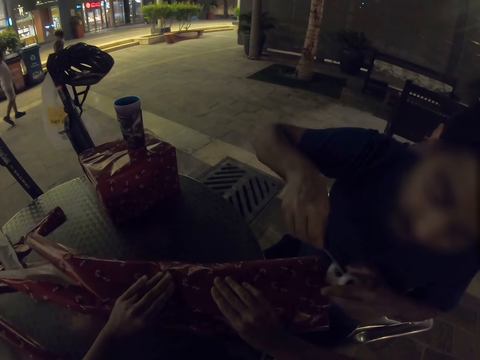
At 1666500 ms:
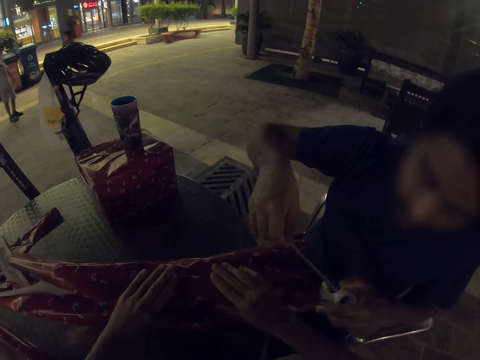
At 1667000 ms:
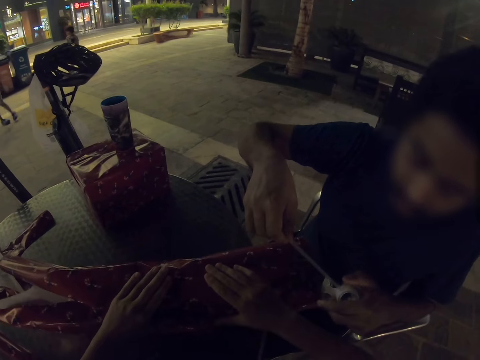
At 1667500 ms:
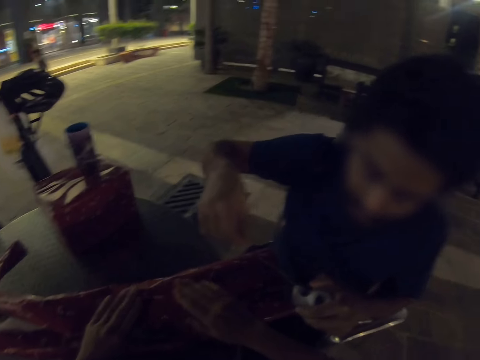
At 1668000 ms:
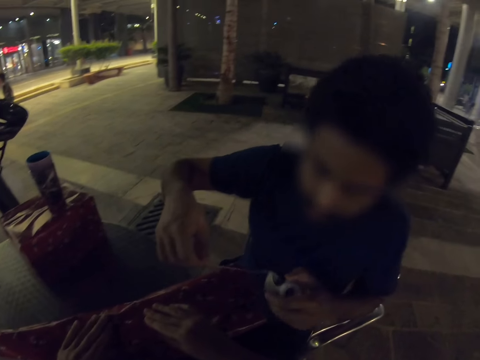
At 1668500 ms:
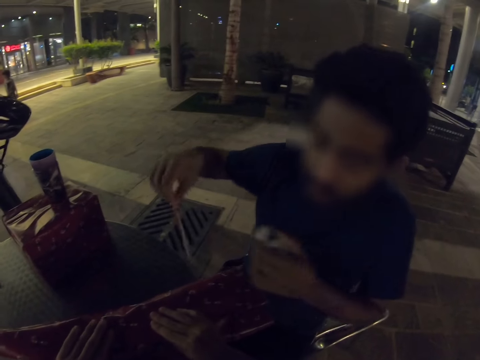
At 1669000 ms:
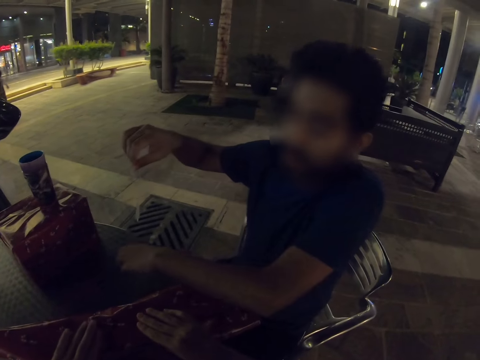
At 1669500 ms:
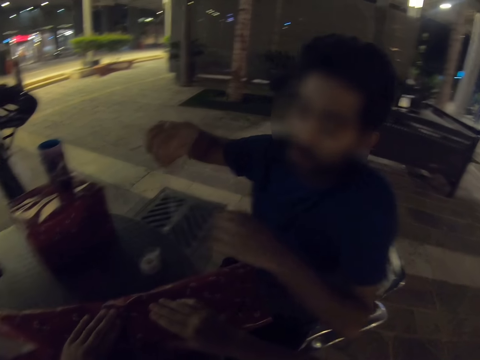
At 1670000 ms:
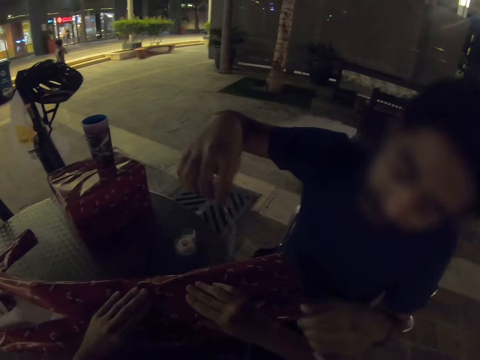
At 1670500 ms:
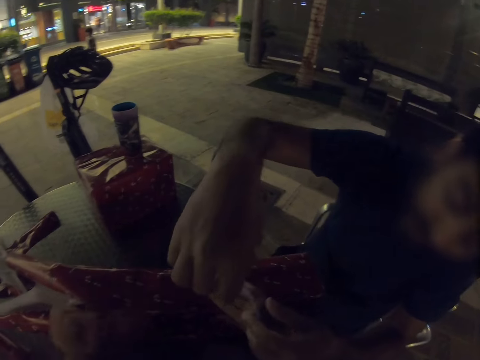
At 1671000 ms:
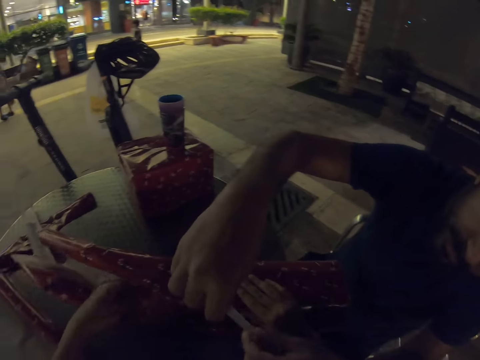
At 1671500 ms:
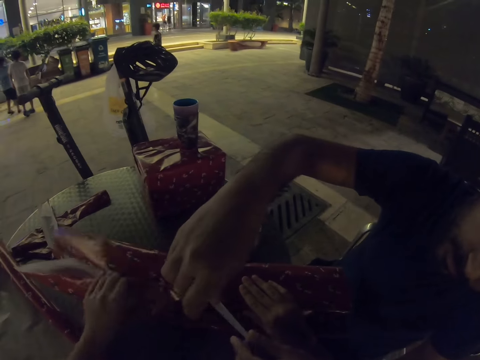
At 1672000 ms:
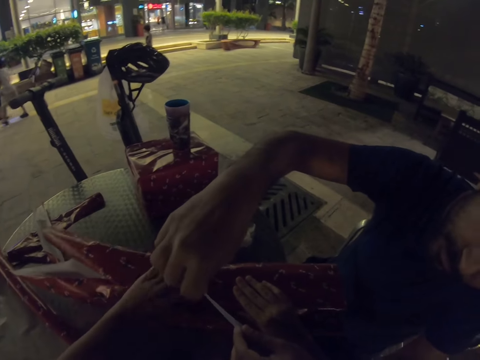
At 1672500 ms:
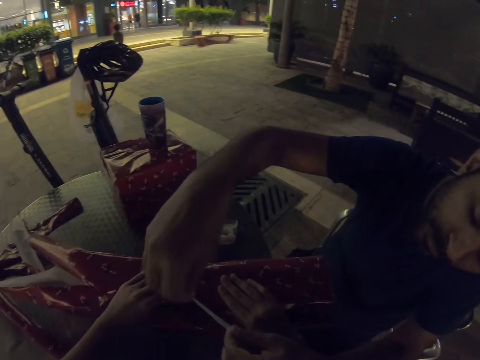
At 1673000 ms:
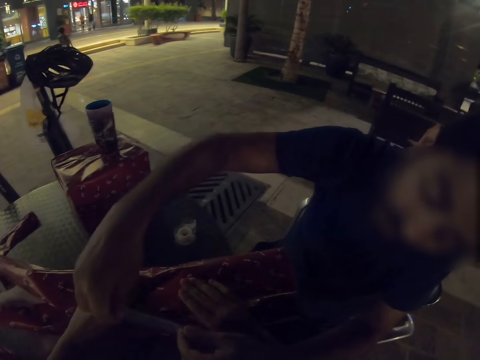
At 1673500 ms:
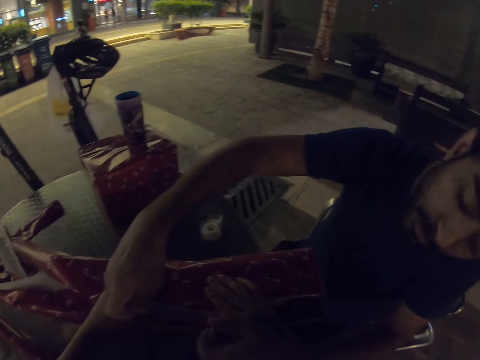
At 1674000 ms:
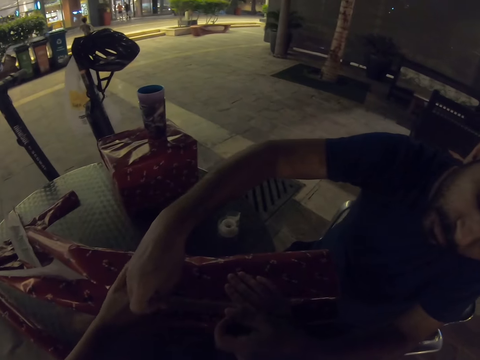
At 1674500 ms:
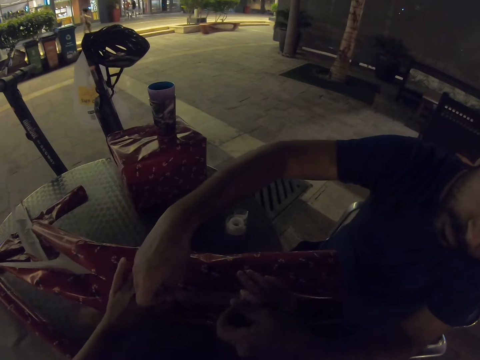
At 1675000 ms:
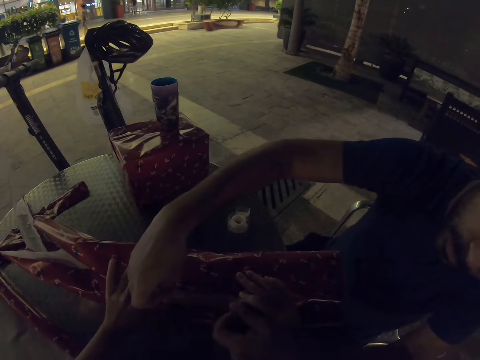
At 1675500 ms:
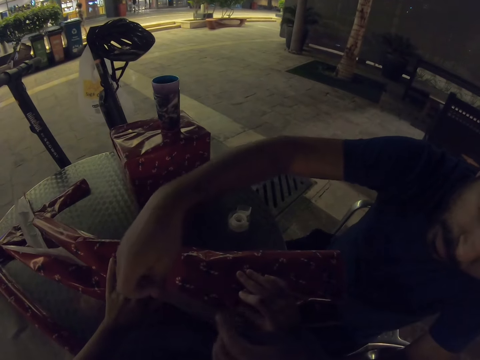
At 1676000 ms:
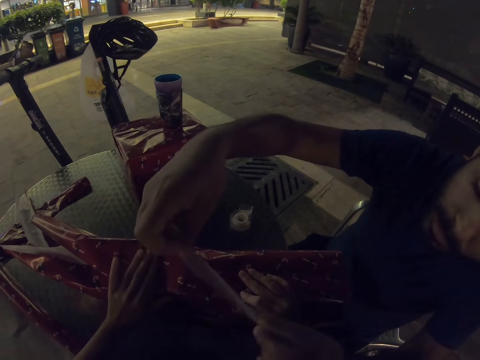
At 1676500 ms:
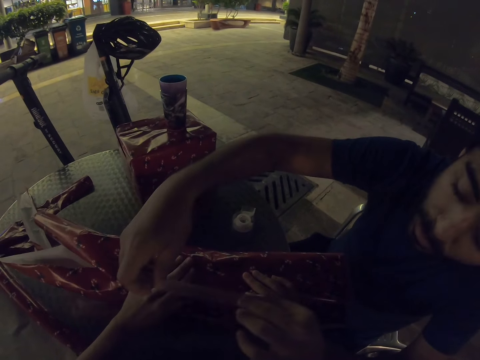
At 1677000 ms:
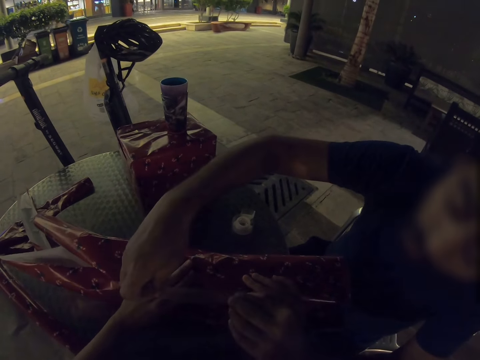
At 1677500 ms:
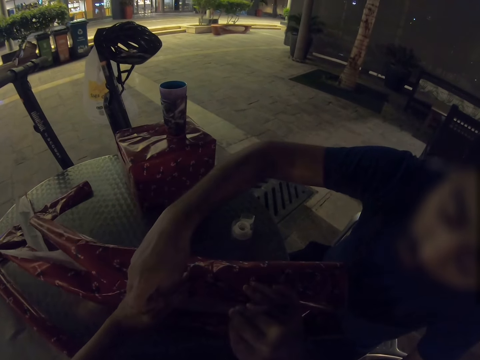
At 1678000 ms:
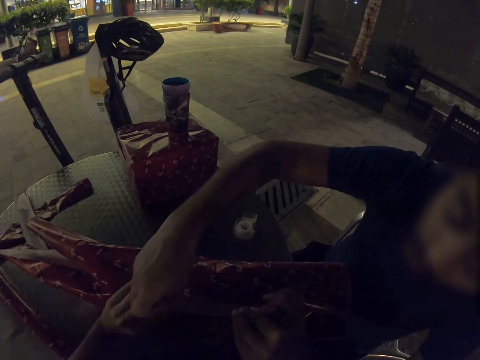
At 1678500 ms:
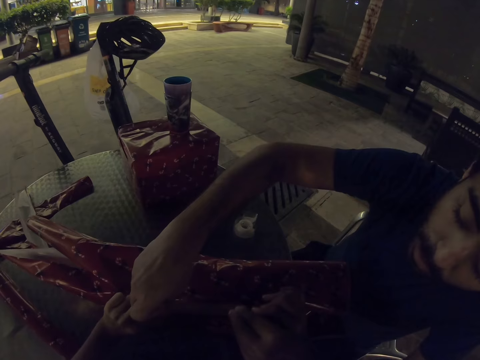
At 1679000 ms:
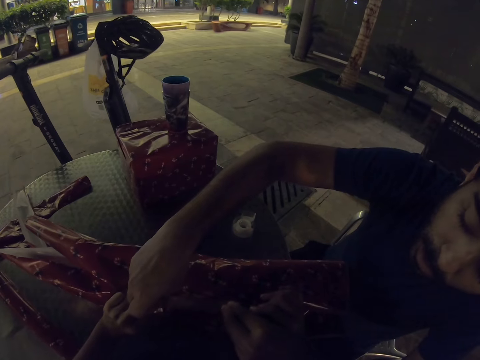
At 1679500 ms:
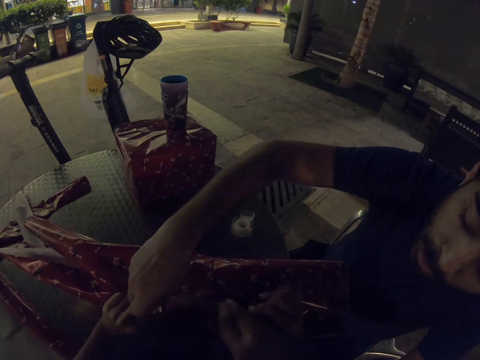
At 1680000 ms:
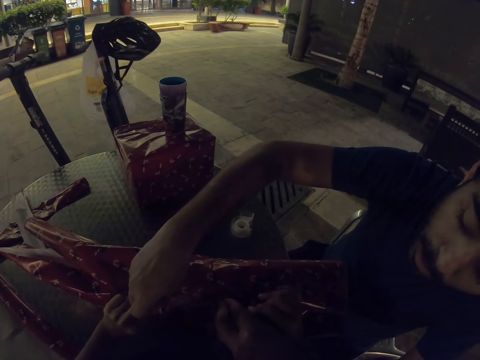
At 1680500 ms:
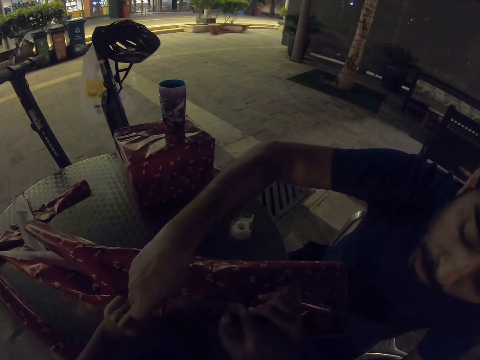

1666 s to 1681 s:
A man pulls the tape, cuts a piece of the cello tape, and puts the cello tape on the table. The man seals the gift with the cello tape.

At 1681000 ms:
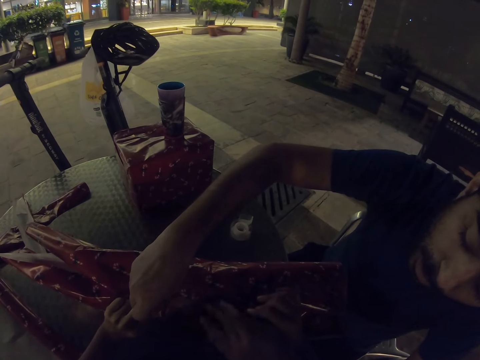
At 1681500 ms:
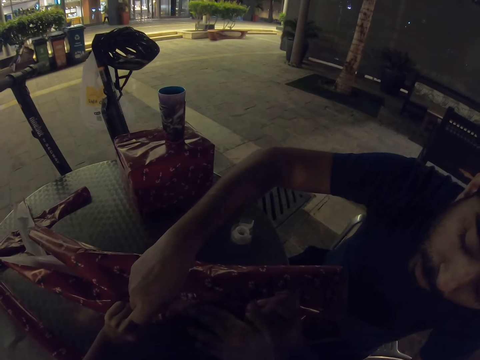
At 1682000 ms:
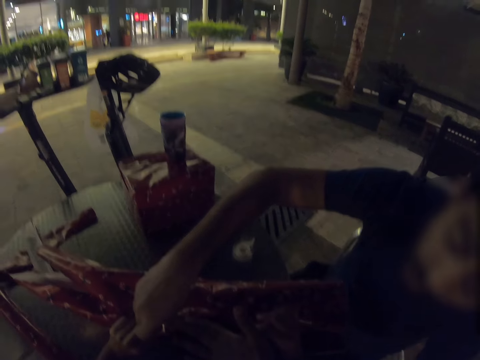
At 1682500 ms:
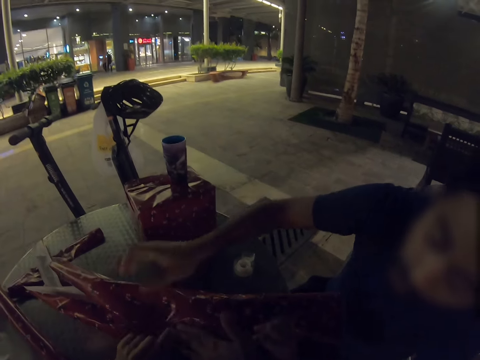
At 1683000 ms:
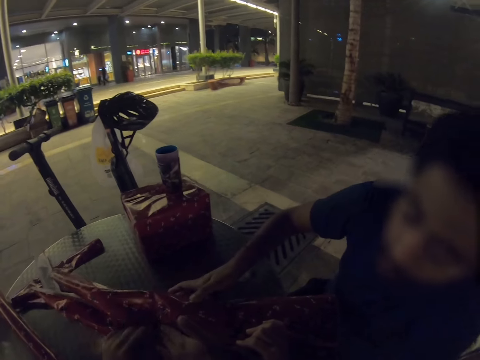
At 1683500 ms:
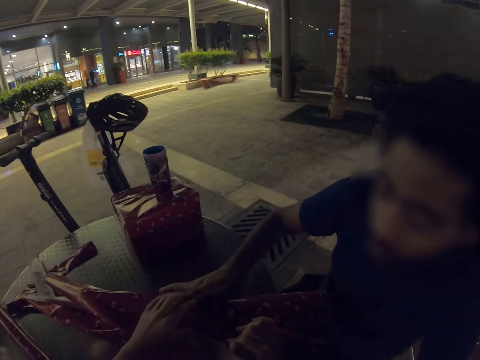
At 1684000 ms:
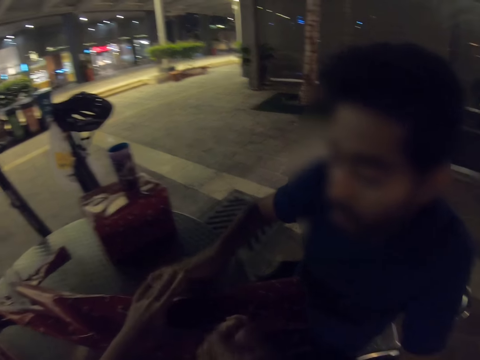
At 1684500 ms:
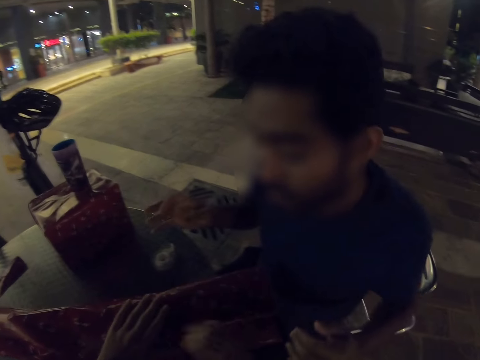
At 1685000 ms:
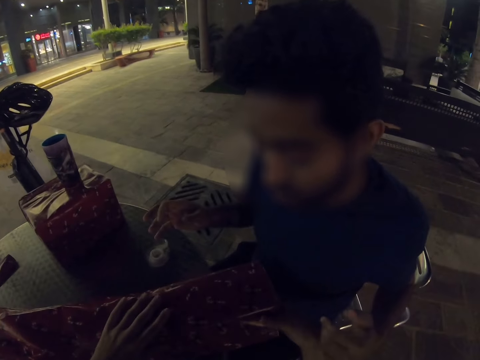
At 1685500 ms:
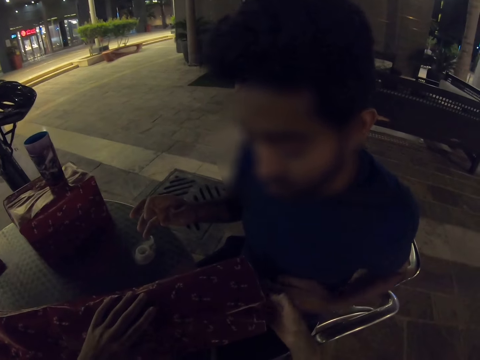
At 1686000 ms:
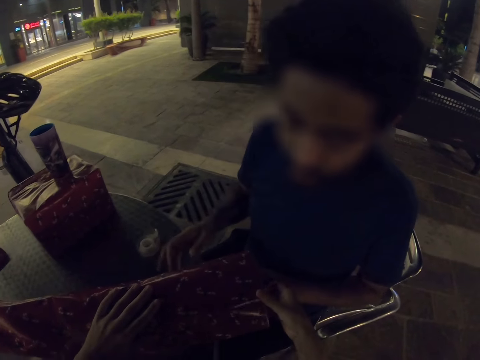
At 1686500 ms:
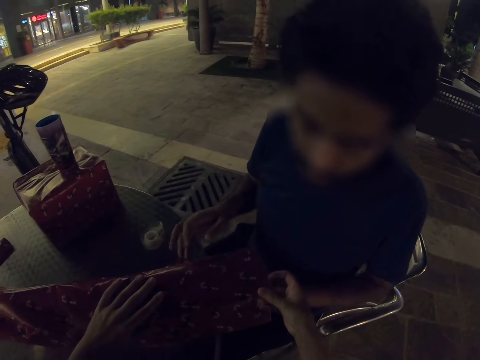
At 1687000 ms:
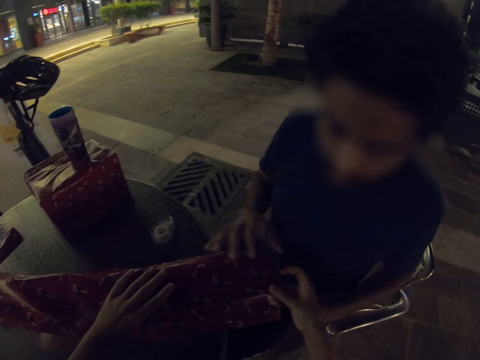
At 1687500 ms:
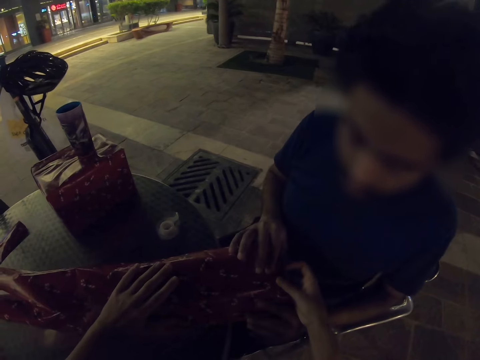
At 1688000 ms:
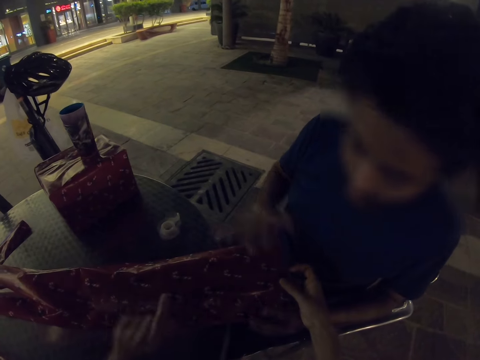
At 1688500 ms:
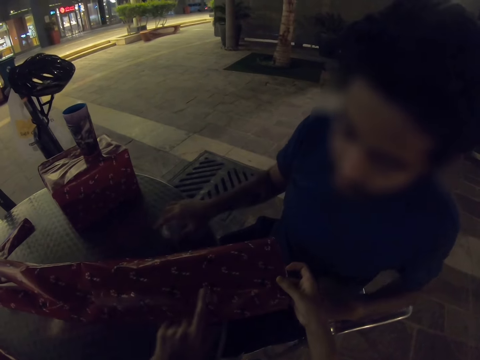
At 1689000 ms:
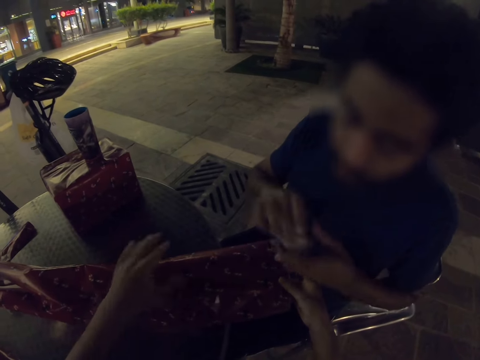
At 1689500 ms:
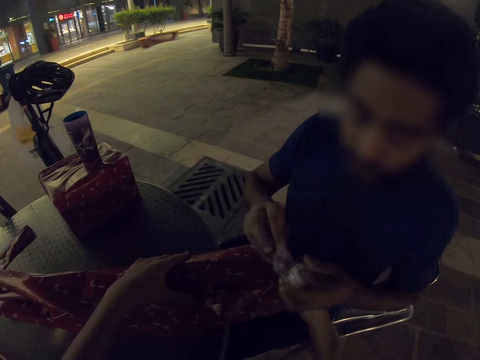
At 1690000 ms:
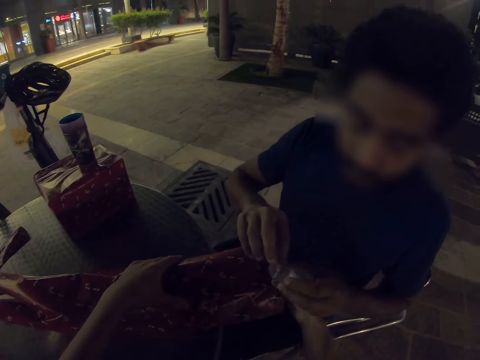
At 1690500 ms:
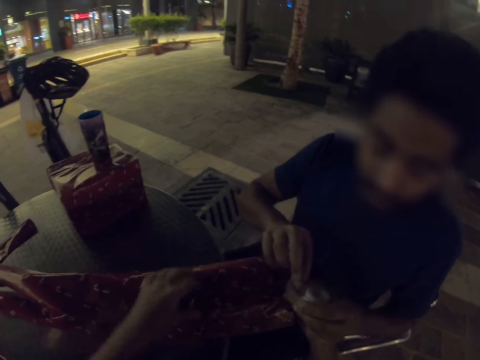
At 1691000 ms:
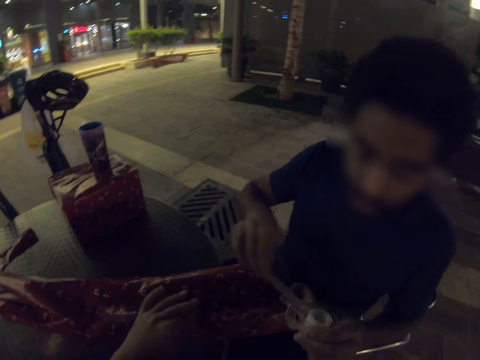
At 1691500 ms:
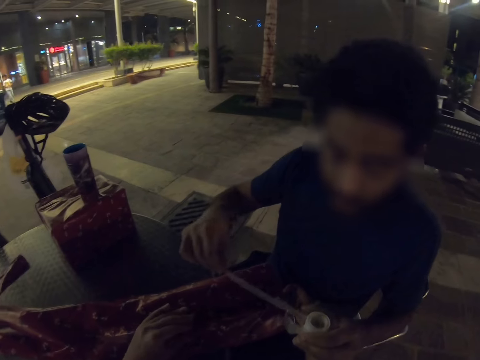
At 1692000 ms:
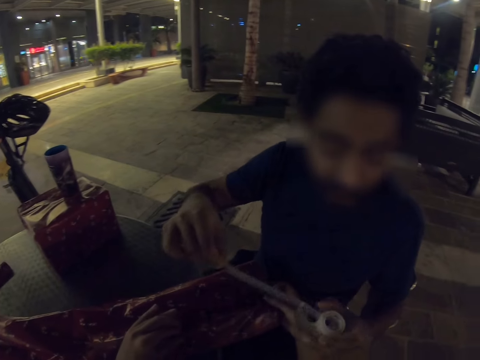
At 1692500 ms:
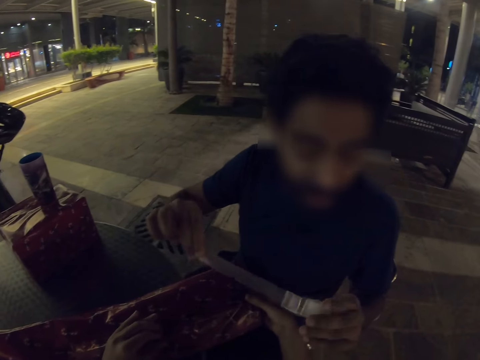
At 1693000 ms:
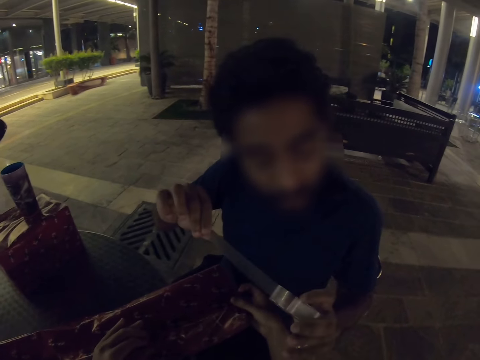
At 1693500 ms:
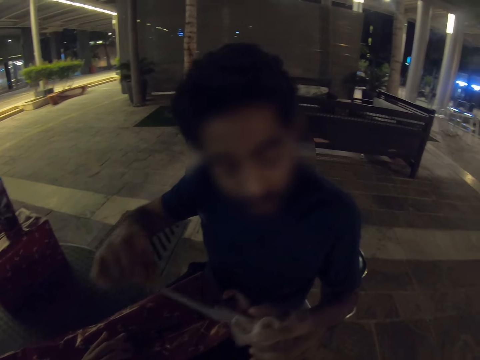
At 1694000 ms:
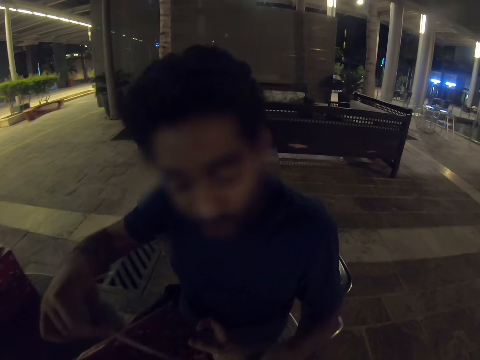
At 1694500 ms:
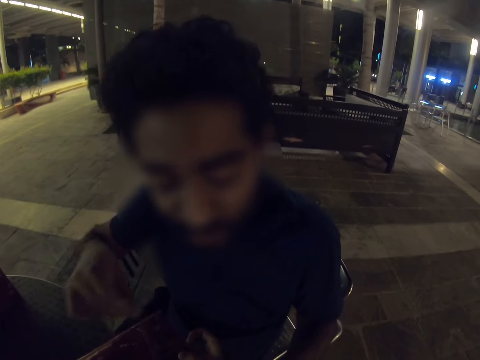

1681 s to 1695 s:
A man picks up cello tape from the table and pulls the tape.
